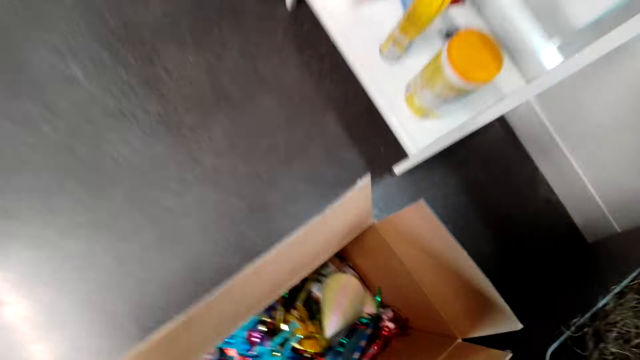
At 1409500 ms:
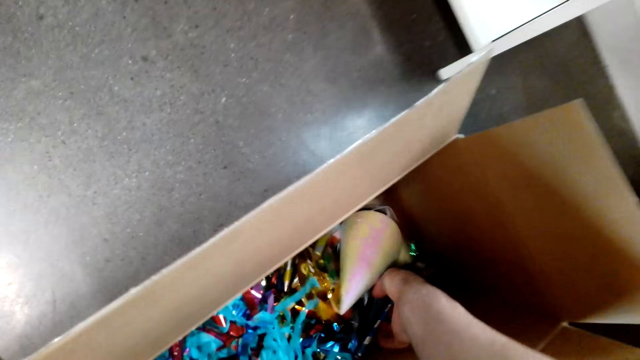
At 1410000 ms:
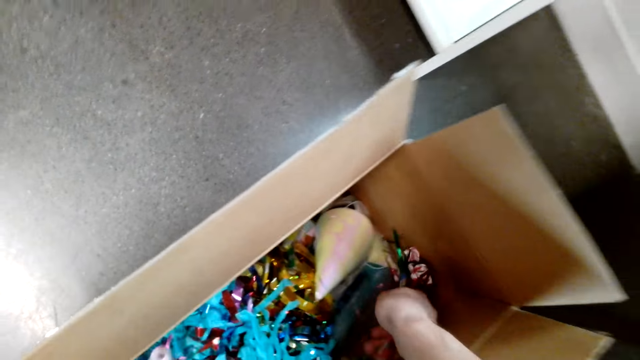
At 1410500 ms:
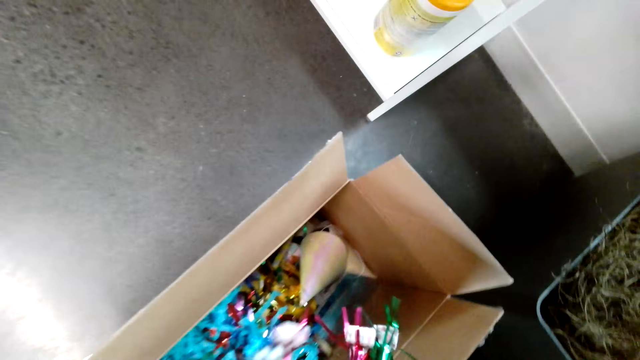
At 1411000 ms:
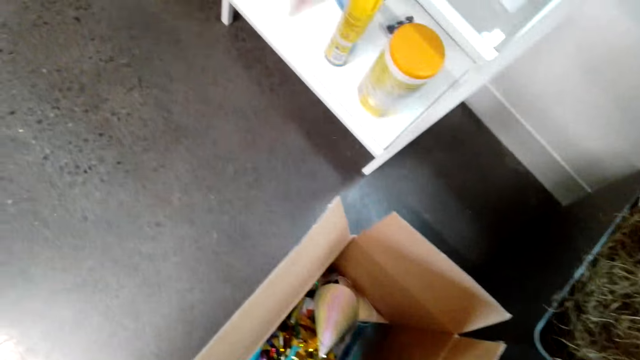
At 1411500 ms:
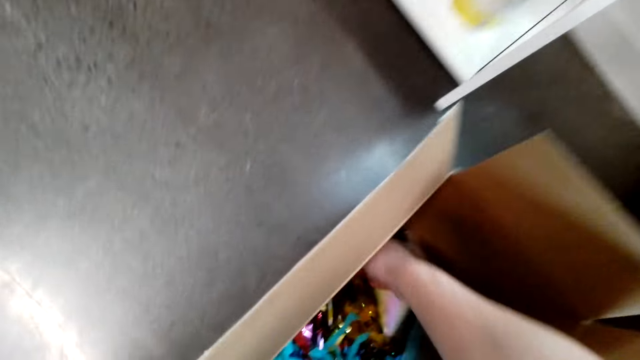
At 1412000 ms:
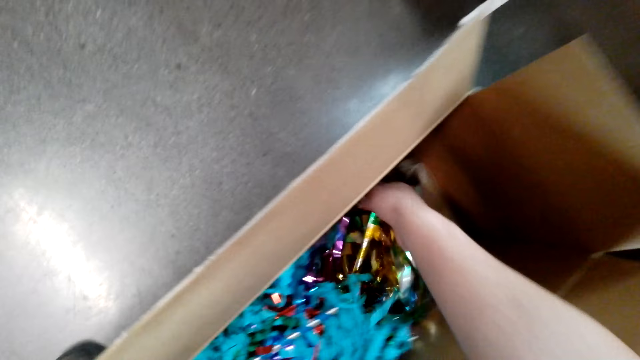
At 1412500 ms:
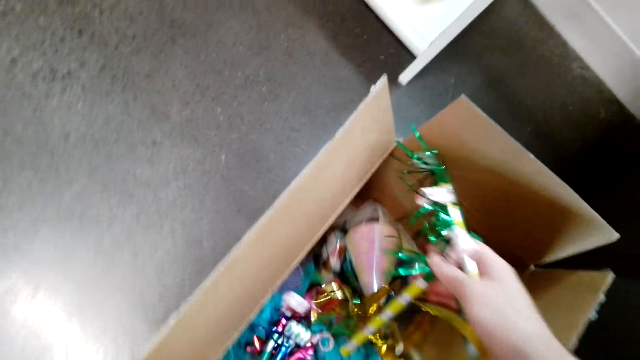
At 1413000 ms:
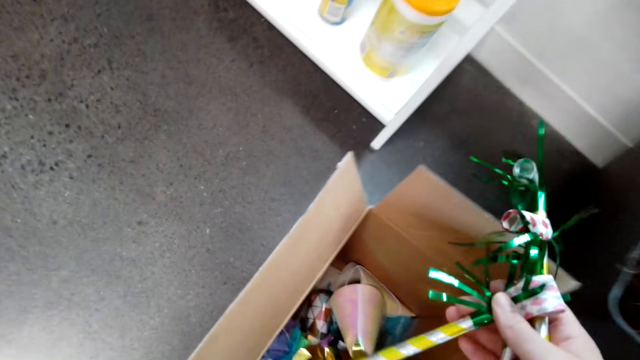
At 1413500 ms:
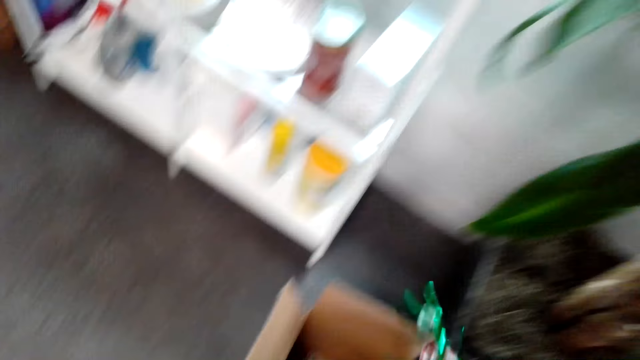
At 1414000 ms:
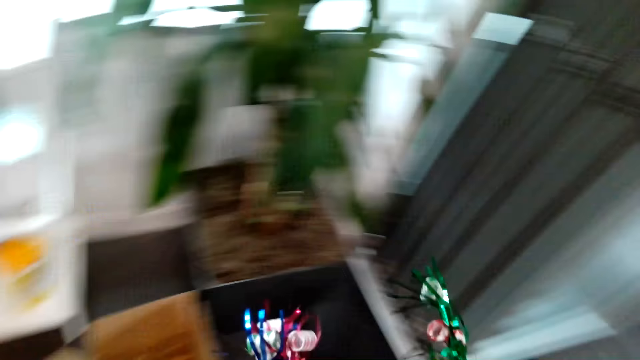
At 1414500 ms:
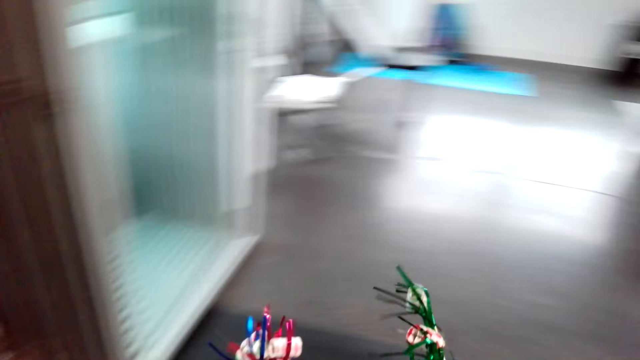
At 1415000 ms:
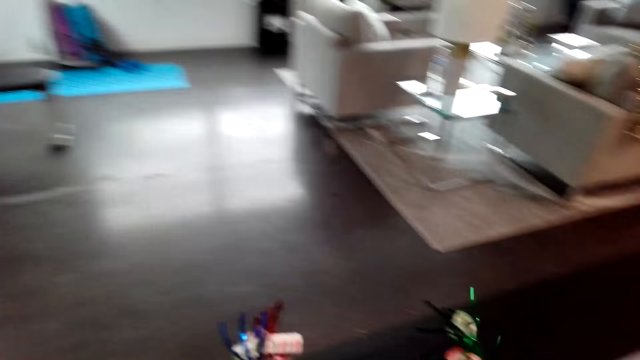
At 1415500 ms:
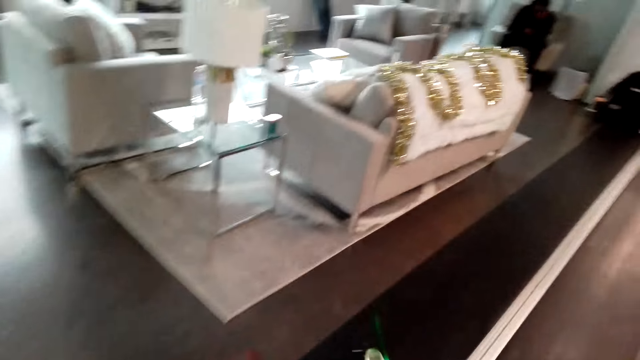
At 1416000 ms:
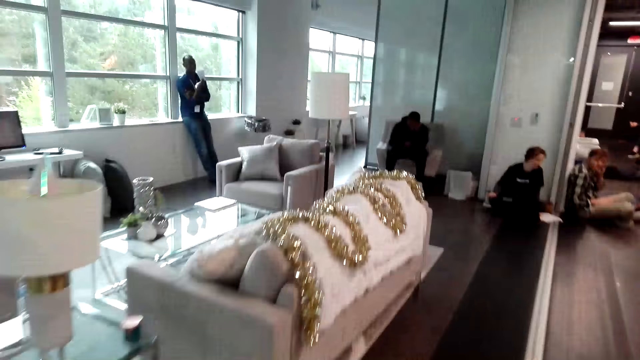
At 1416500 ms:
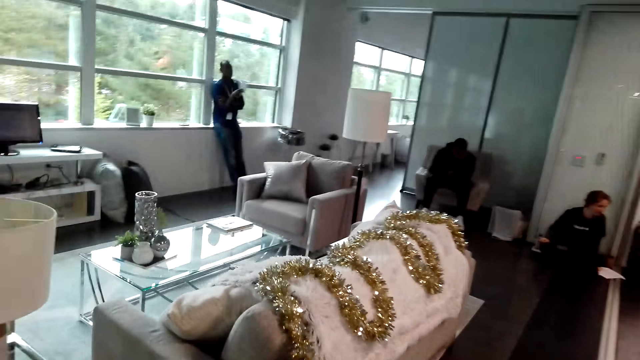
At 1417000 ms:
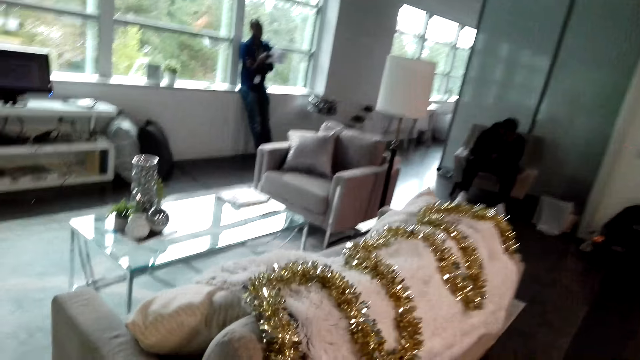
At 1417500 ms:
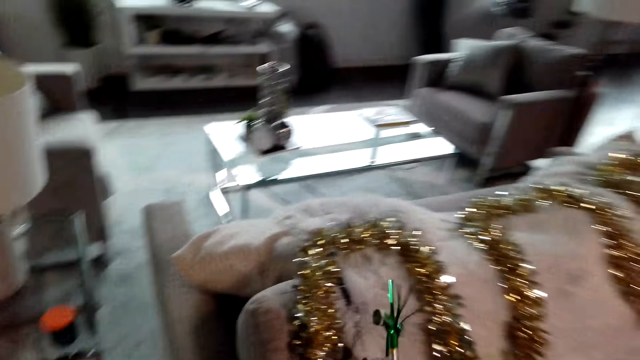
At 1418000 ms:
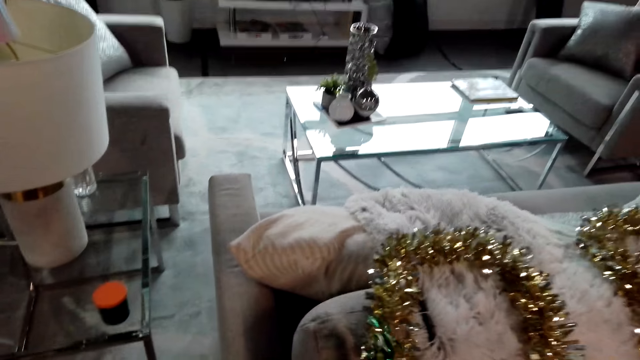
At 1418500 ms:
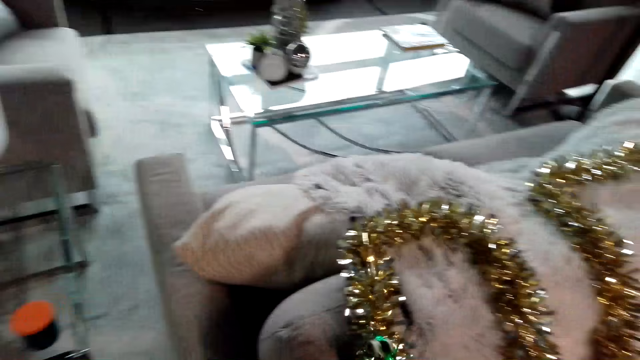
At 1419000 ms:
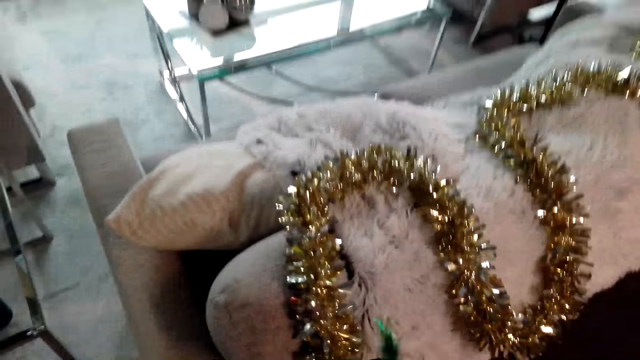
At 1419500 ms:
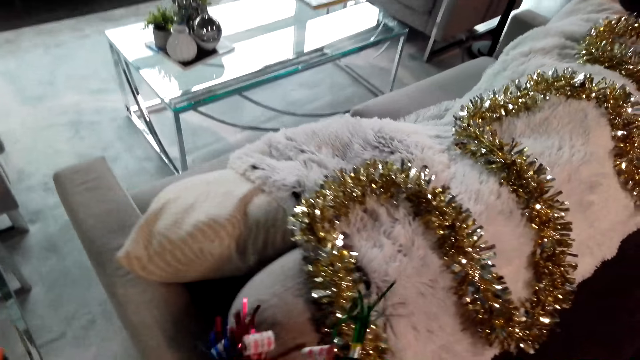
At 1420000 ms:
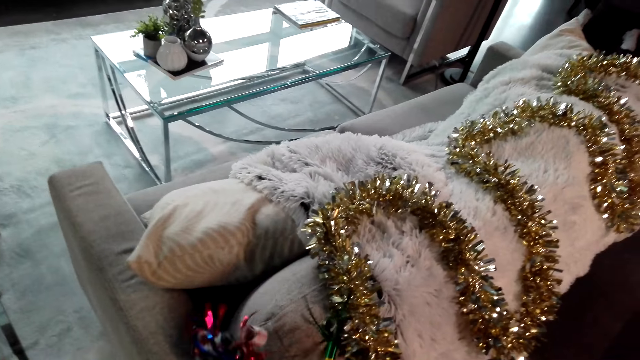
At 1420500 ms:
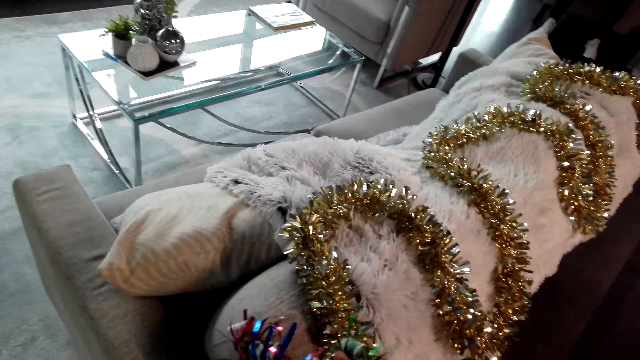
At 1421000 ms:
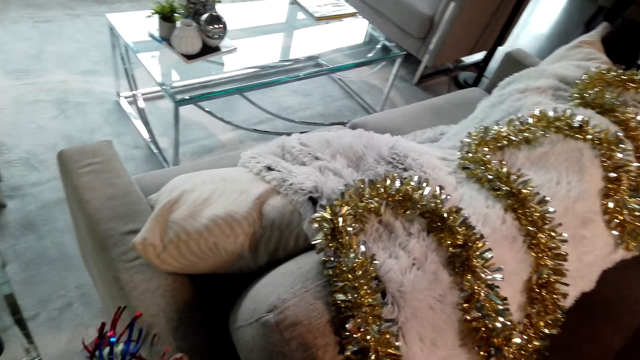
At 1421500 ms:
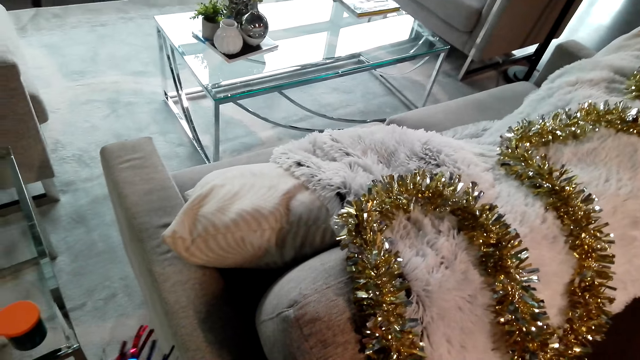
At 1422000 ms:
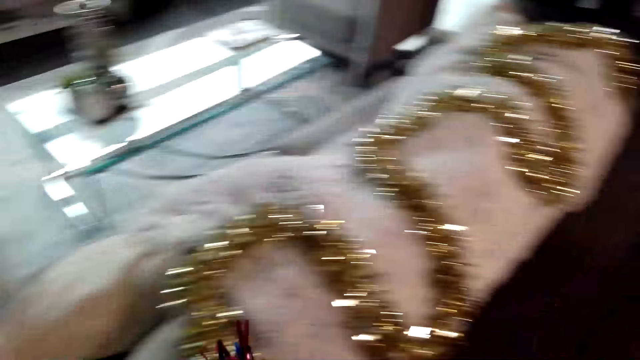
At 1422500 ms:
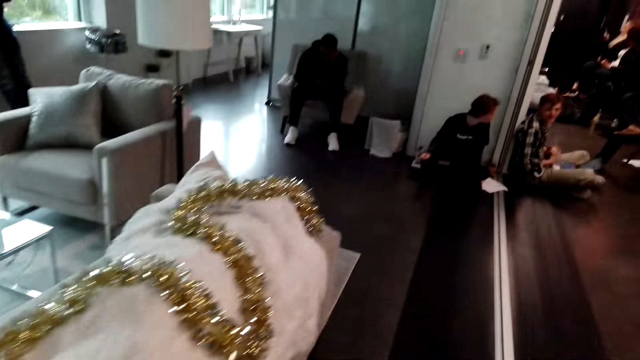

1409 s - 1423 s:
The camera wearer picks up ribbons or flowers. They walk. They decorate the ribbons on the couch.

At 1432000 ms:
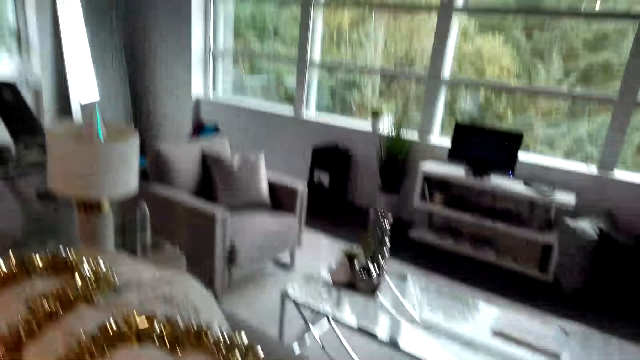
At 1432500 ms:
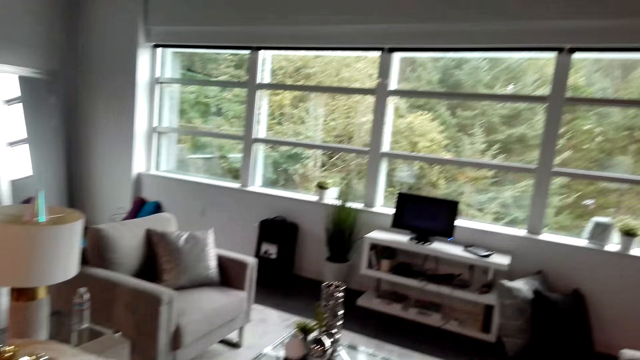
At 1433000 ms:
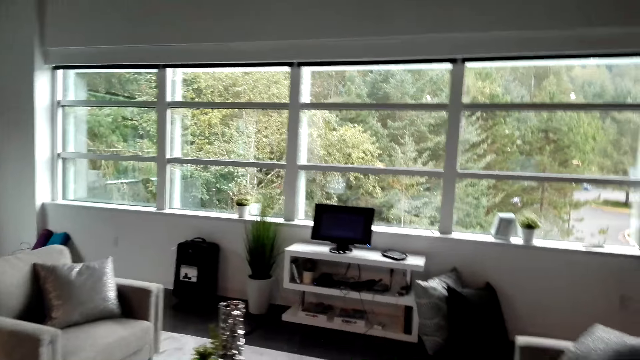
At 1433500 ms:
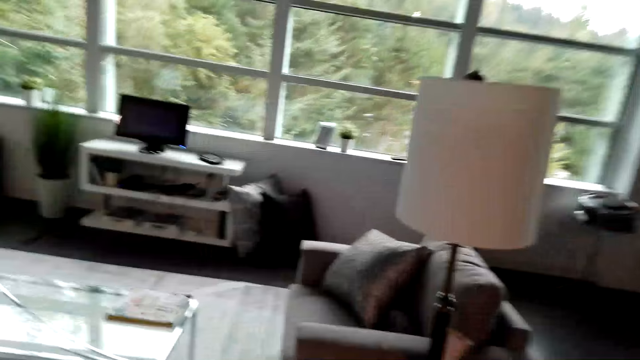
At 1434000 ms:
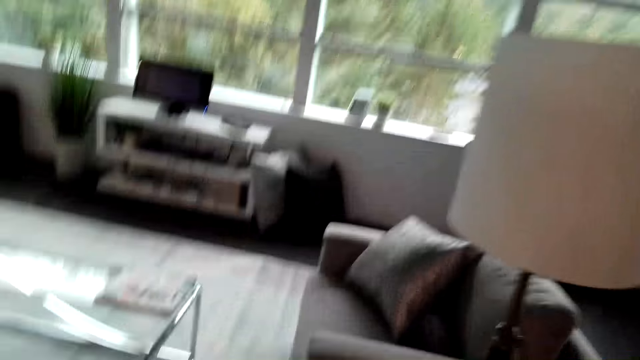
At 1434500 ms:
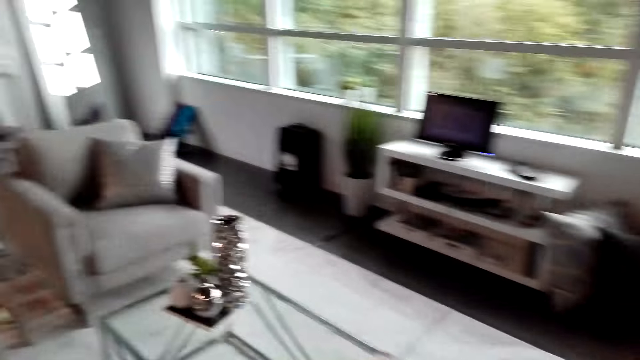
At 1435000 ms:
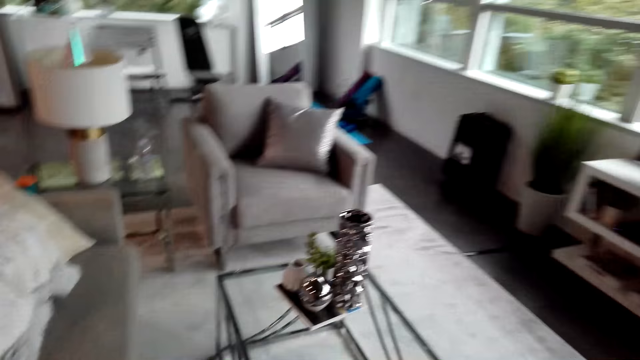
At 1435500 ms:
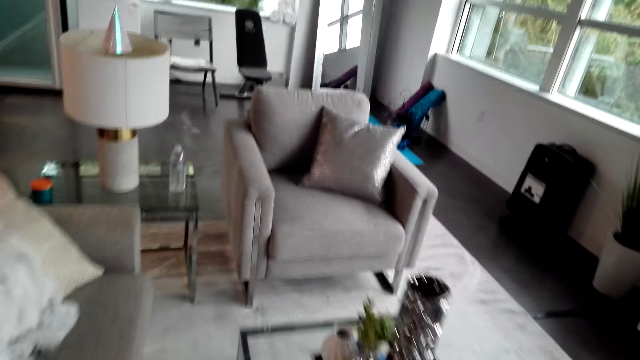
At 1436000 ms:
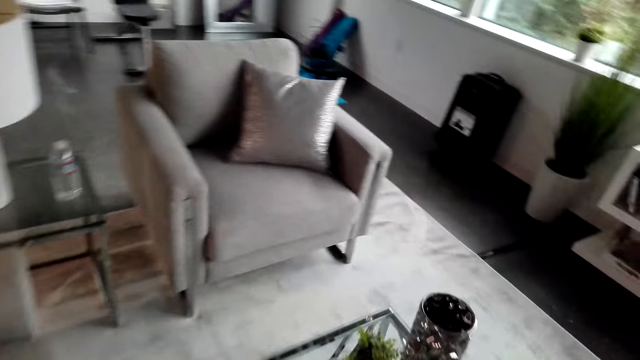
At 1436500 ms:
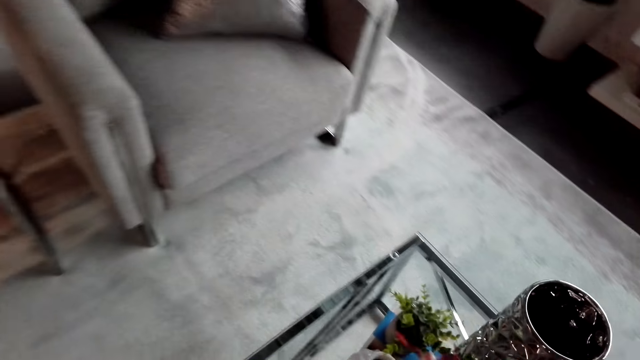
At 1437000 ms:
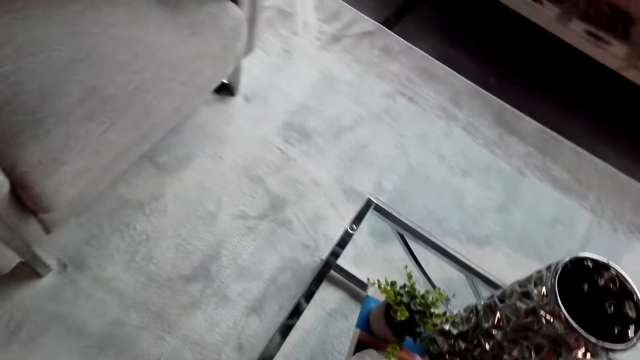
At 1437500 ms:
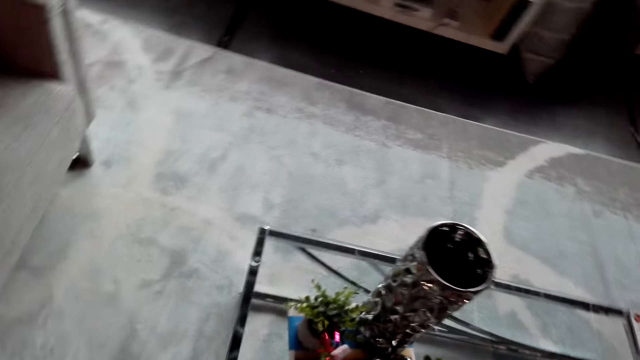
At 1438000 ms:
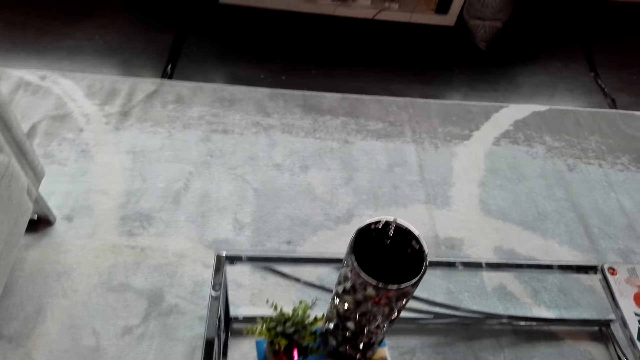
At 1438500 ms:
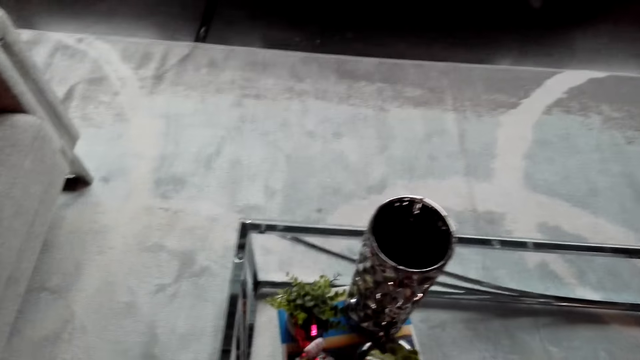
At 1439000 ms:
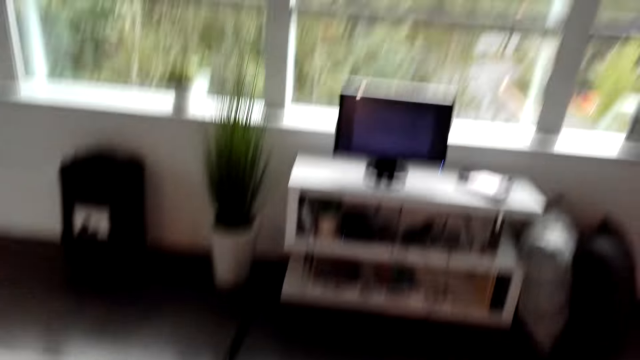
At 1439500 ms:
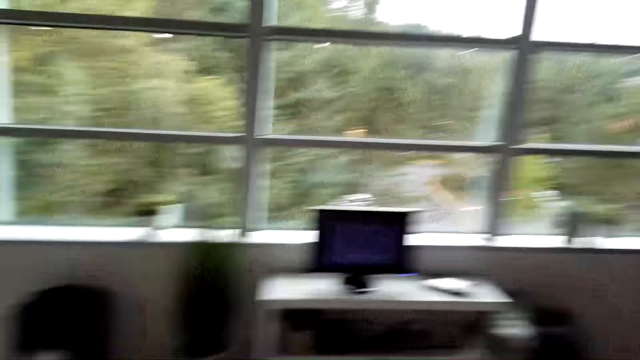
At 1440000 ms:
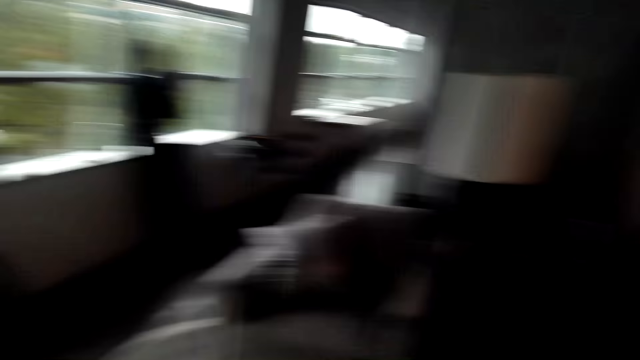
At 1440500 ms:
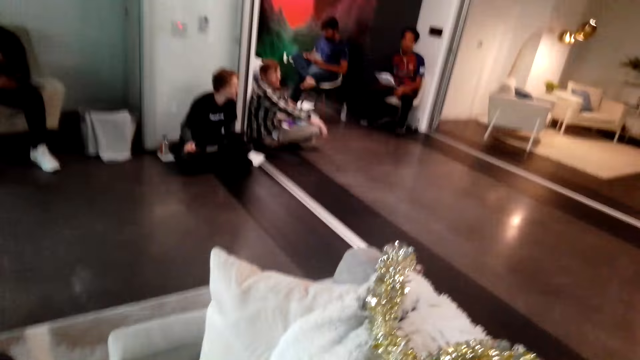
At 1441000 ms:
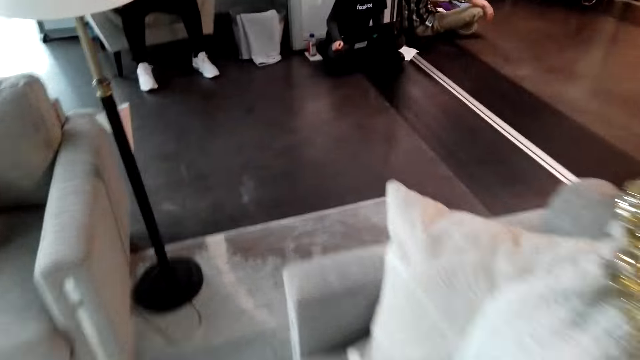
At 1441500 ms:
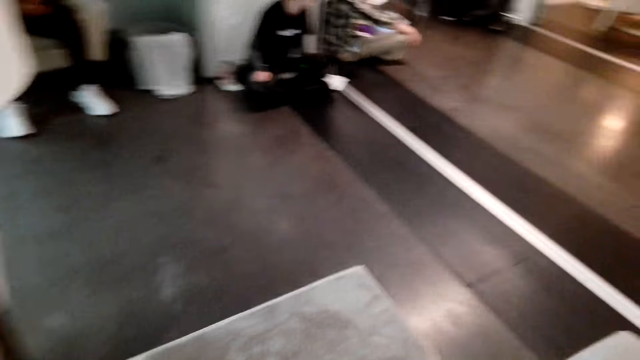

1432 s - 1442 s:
The camera wearer walks. They put the flower ribbon on the vase on the table. They walk.
